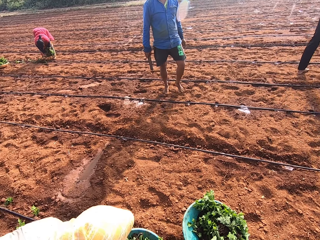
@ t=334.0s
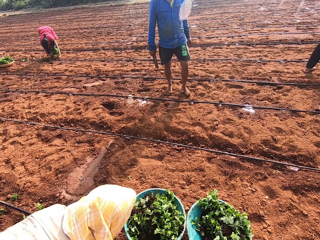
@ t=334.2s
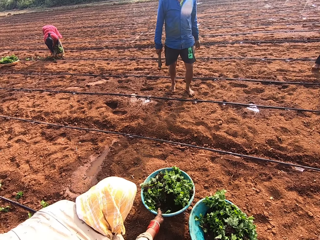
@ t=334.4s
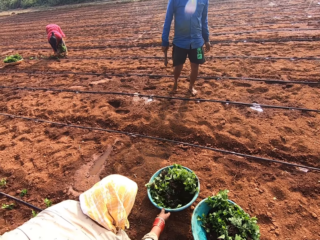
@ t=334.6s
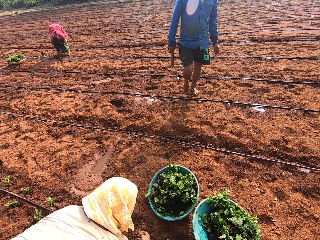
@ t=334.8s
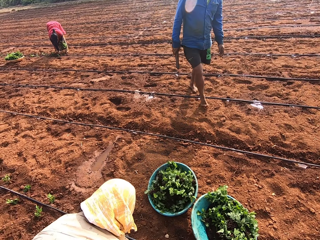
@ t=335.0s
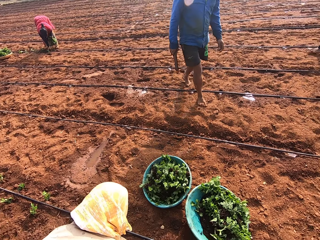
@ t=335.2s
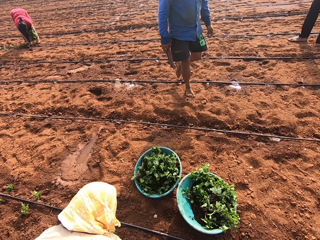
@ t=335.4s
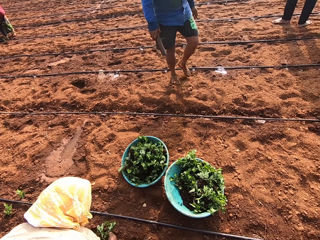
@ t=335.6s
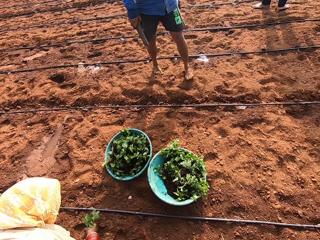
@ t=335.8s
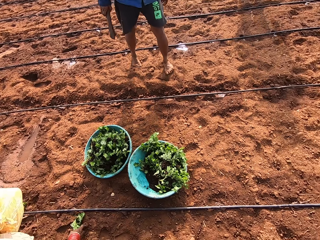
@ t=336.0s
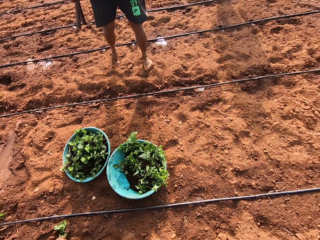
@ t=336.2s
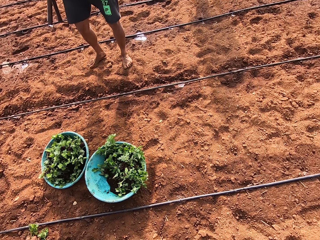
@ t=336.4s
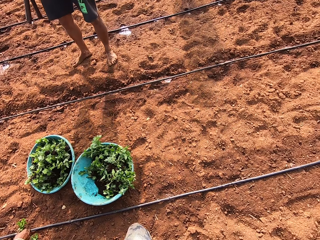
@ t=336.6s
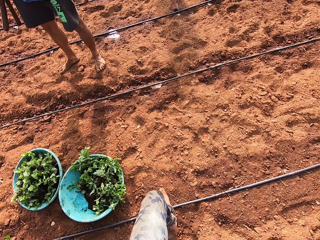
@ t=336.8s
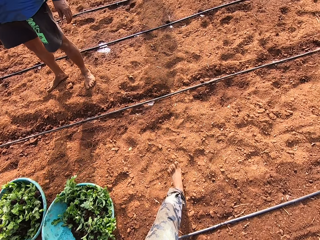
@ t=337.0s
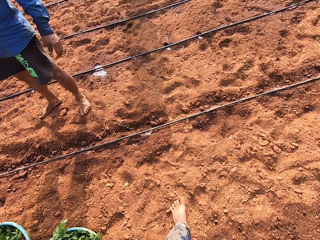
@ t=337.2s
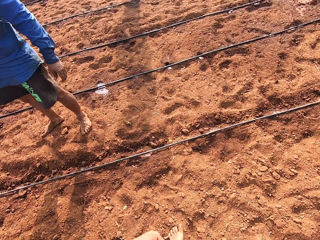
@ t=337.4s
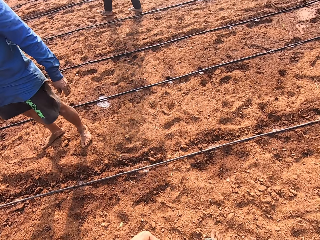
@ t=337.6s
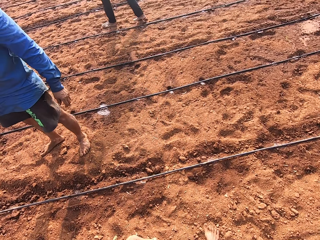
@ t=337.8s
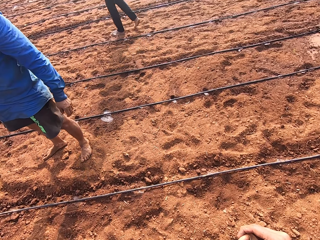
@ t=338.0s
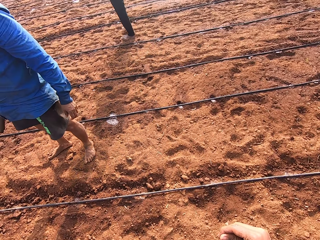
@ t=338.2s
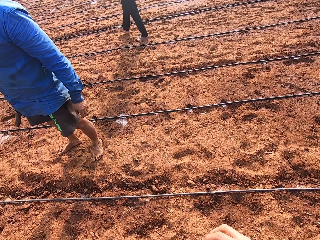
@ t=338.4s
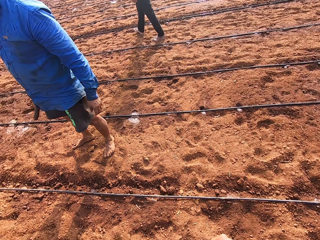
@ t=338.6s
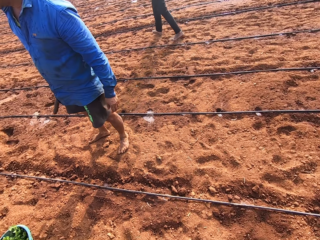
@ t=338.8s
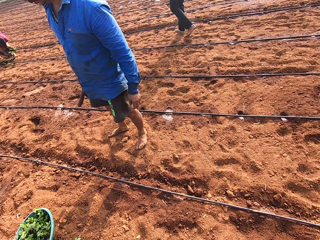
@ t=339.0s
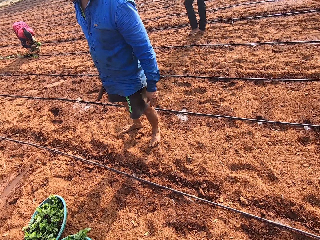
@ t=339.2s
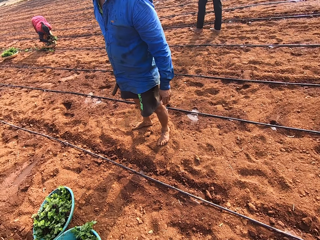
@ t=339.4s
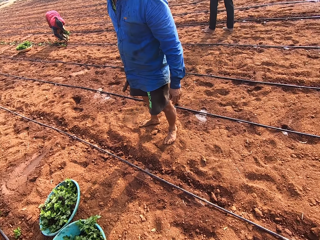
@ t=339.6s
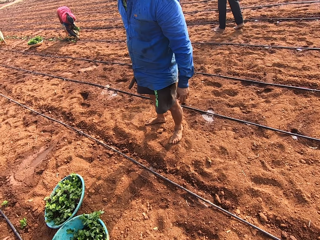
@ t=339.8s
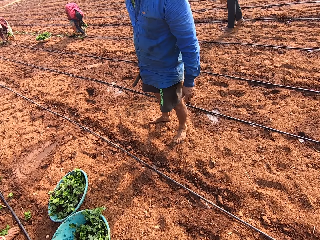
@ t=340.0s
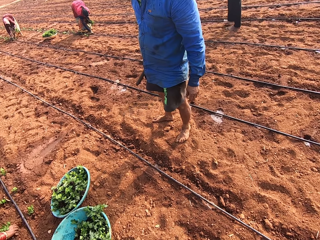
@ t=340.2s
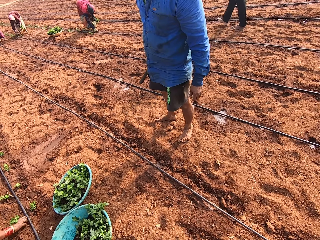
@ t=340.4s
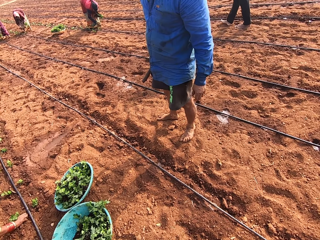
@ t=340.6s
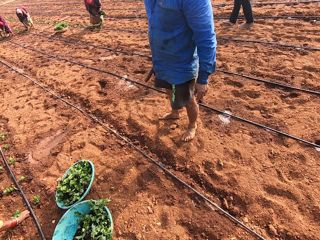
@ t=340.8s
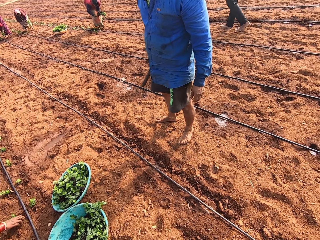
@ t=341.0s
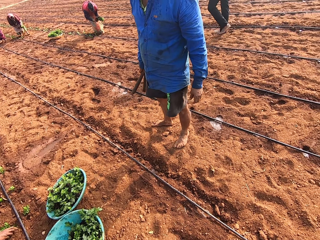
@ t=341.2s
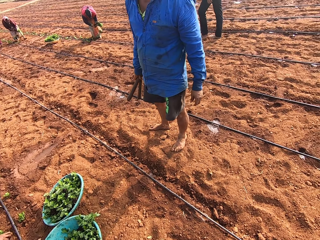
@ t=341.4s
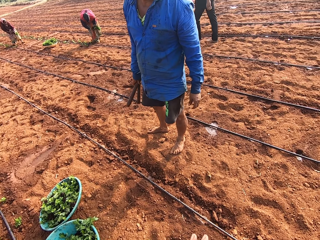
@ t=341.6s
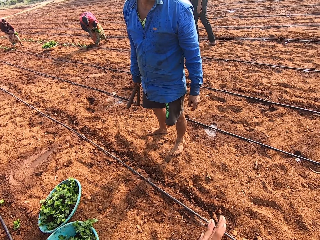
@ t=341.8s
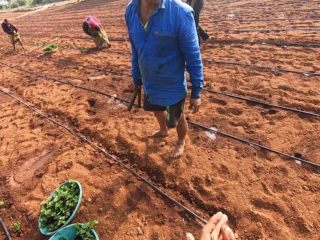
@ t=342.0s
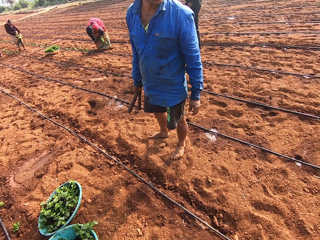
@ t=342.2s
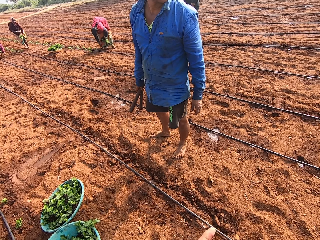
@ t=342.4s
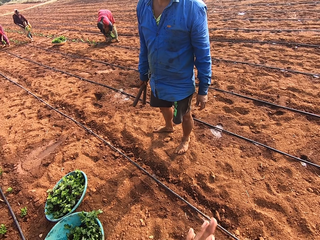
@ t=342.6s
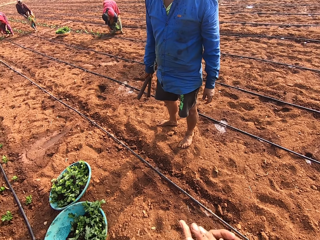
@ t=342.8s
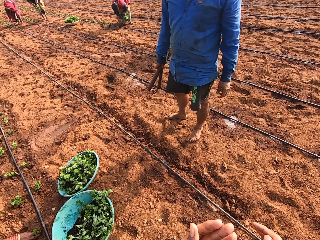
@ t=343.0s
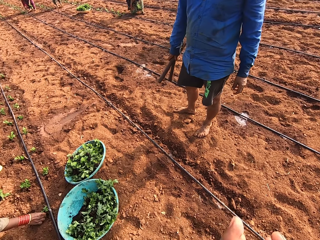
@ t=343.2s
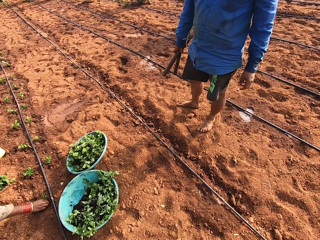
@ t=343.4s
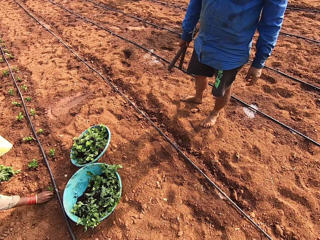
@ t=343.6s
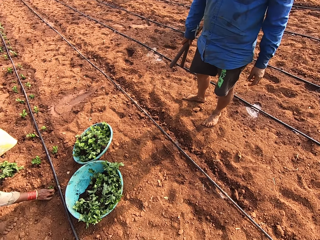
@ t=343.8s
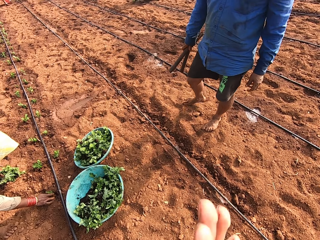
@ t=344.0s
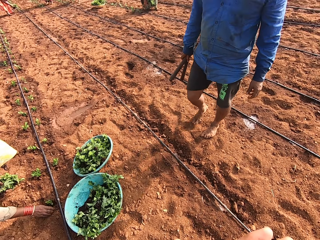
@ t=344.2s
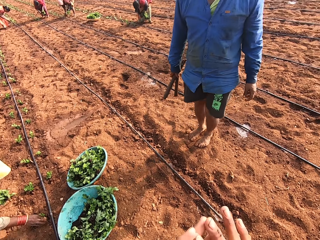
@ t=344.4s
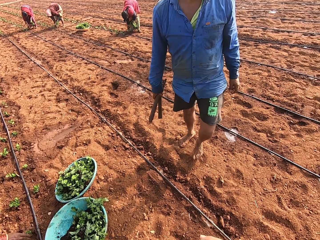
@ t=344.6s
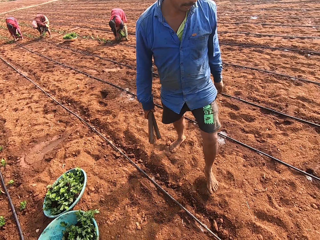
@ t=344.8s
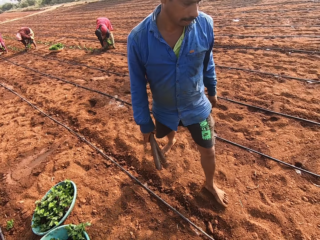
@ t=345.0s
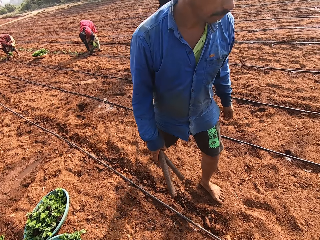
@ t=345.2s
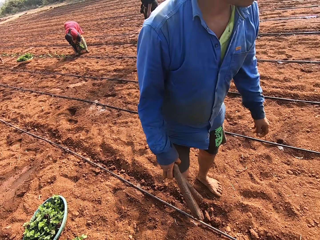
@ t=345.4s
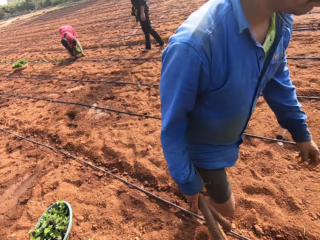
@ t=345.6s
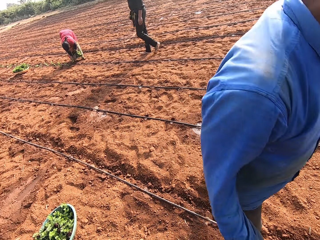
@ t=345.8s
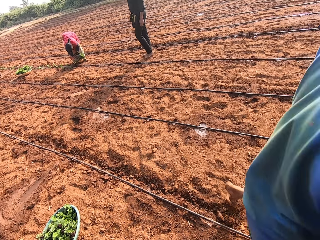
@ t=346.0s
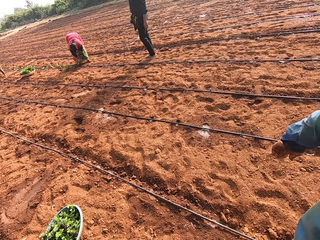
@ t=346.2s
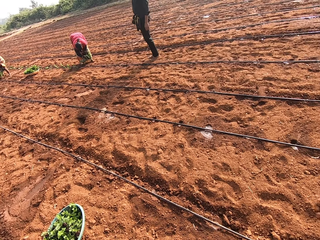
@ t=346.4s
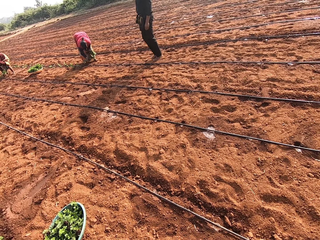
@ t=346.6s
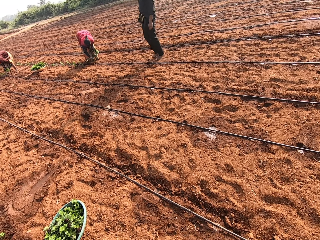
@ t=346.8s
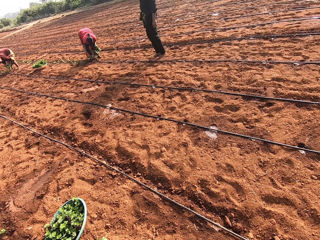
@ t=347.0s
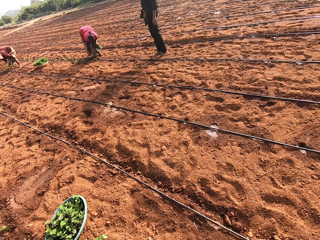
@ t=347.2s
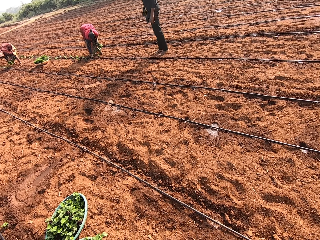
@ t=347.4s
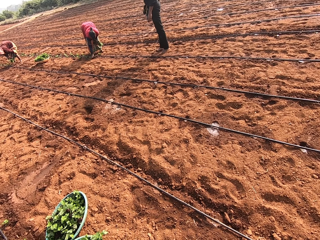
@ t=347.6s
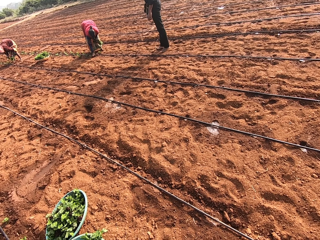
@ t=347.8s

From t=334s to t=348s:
A woman places a bowl of plants on the ground with her right hand. A man walks in the field. The camera wearer walks in the field while talking. They stop and look around. They rub both hands together. The man walks in the field.

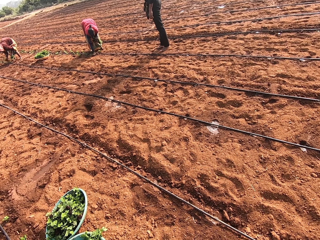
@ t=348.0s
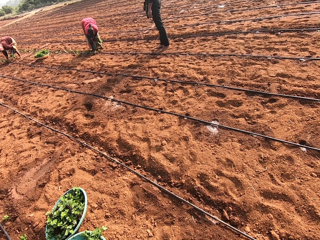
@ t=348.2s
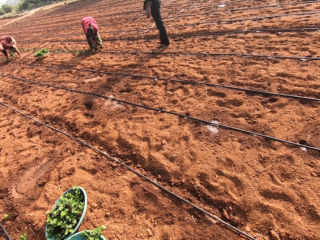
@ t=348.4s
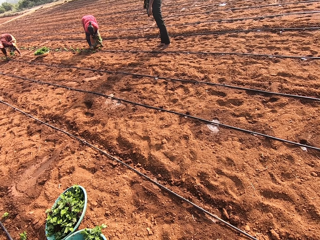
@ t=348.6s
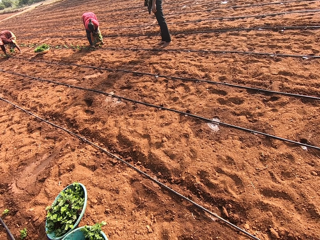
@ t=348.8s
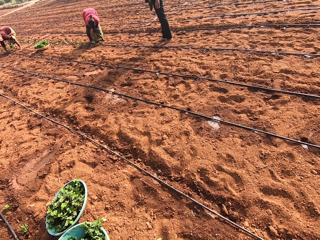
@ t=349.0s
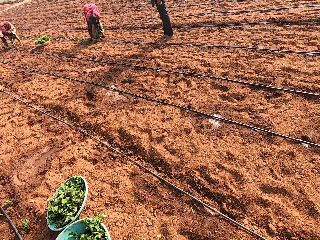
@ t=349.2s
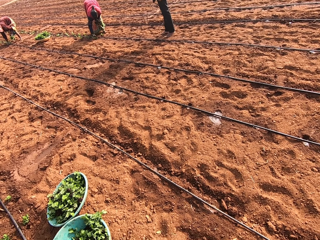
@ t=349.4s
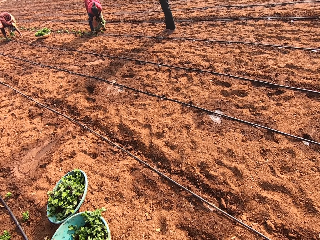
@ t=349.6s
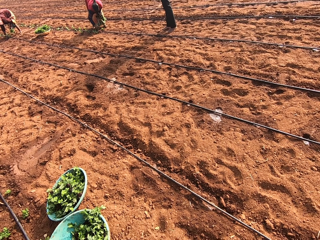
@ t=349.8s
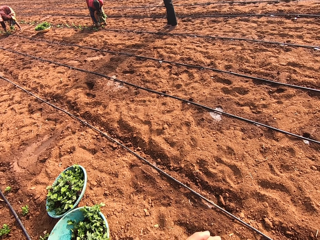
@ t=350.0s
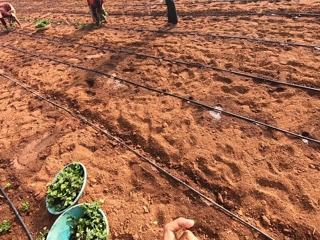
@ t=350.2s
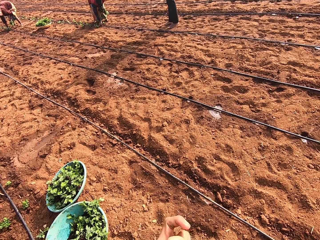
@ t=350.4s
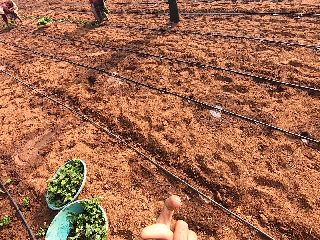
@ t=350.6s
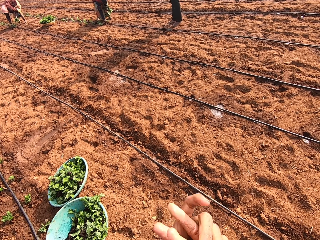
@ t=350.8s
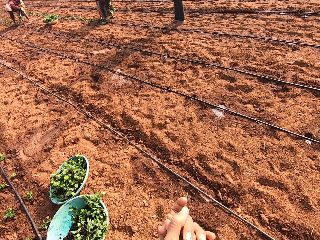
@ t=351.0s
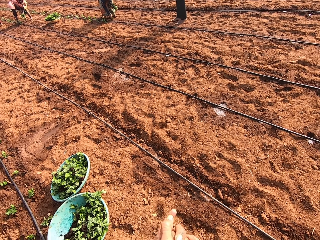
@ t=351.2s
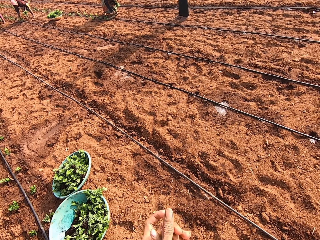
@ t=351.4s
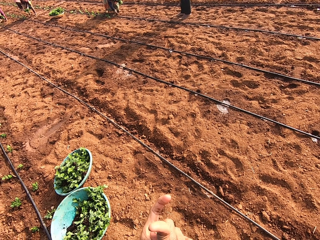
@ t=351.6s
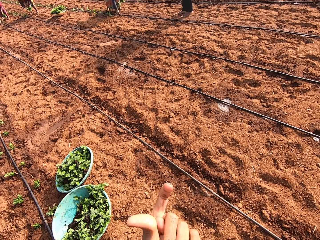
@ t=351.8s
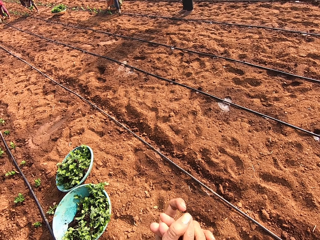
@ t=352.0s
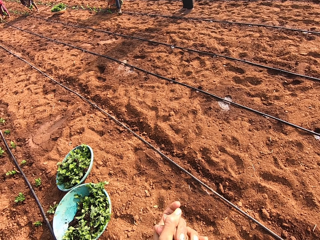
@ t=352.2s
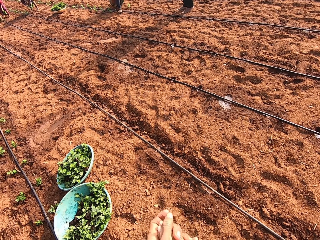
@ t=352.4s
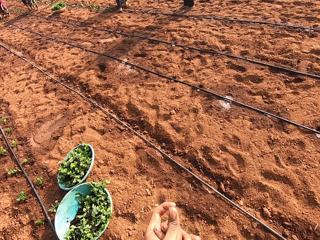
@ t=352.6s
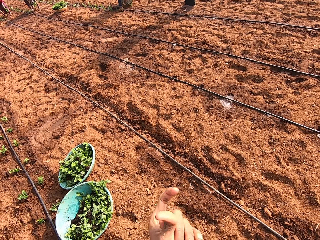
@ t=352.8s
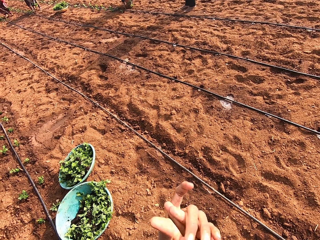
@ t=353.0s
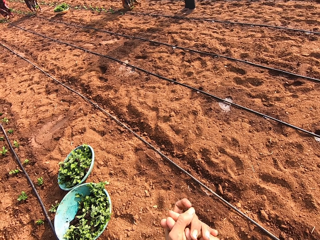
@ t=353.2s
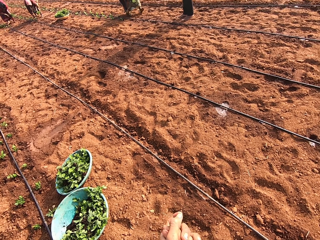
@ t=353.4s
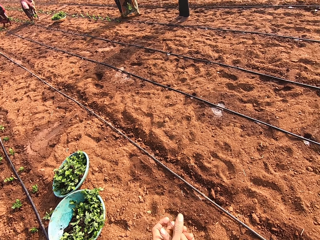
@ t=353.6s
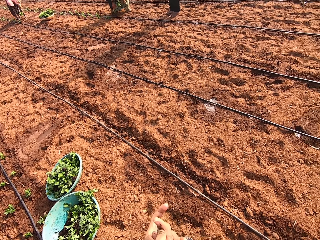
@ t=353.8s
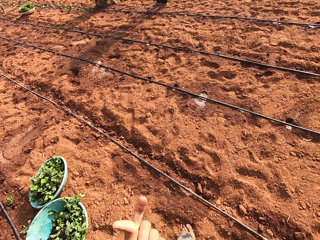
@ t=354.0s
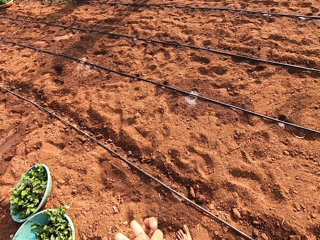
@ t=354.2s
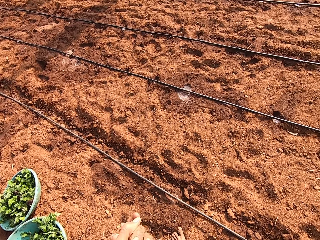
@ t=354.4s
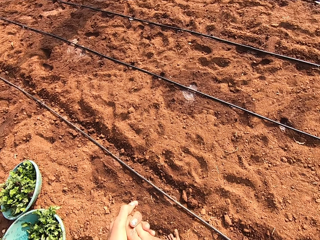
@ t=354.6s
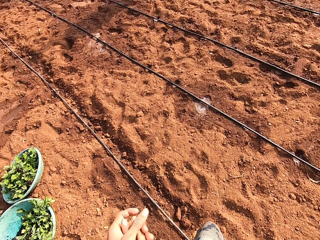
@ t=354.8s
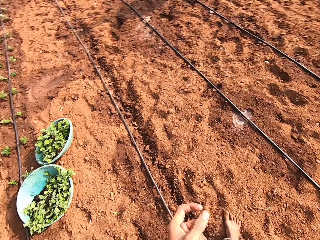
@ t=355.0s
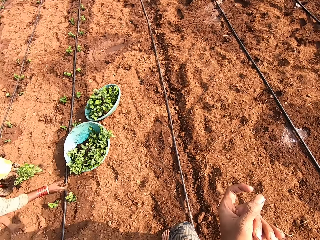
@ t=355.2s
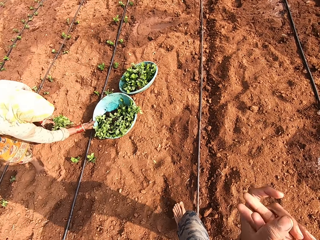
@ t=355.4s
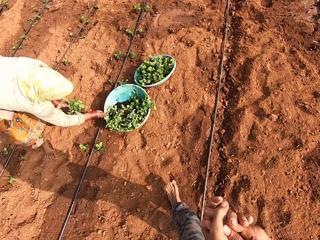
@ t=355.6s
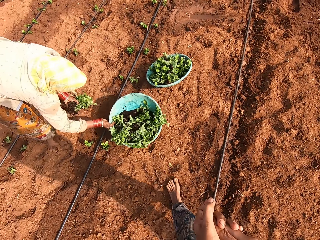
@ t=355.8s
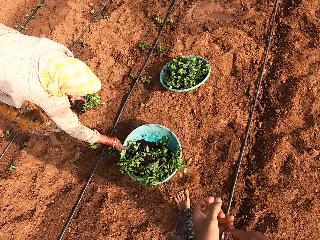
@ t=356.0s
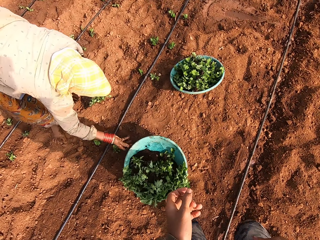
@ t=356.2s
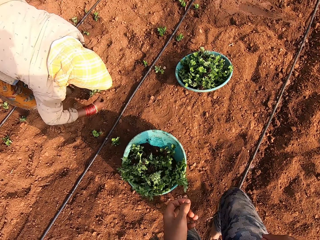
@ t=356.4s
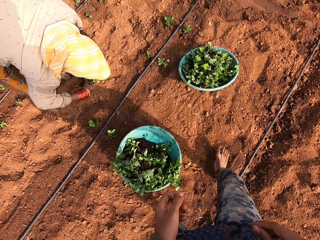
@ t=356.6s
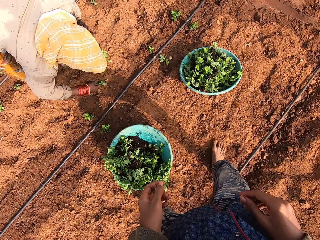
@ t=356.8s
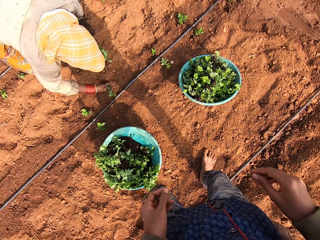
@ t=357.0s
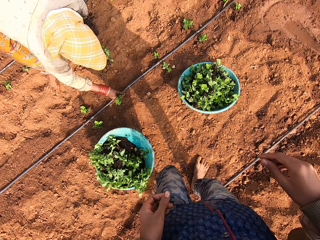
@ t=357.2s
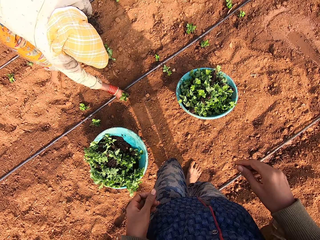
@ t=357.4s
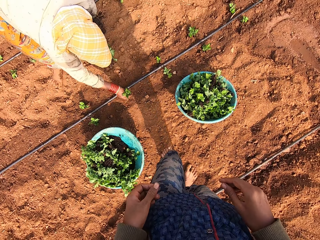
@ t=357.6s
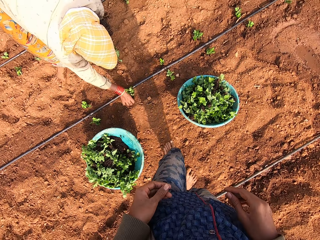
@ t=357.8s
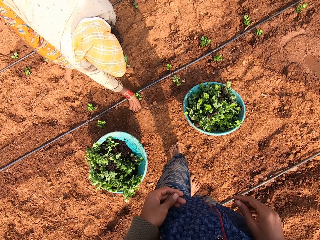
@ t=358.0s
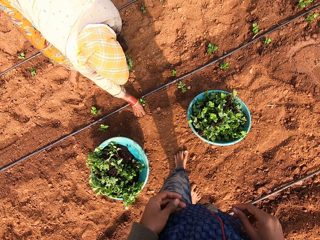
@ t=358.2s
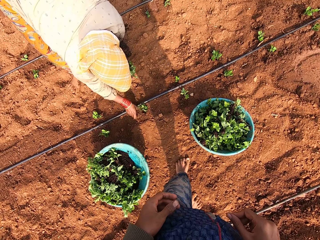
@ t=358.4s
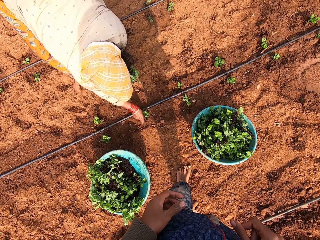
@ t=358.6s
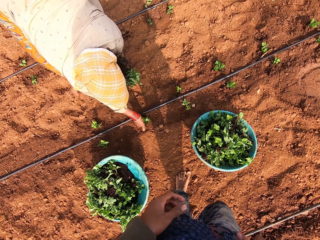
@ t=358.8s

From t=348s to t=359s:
The camera wearer rubs both hands together. He plays with his hands. He walks in the field towards a woman. The woman moves aside a bowl of plants on the ground with her right hand.
